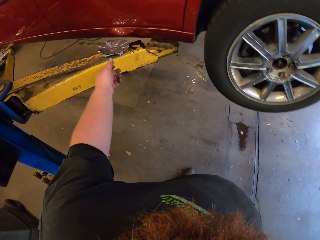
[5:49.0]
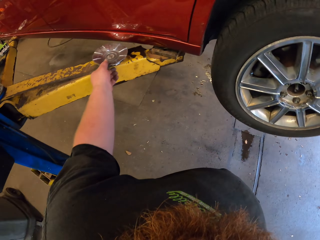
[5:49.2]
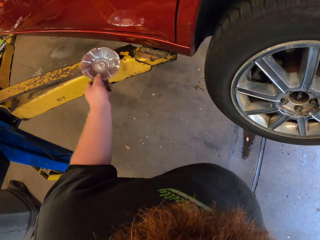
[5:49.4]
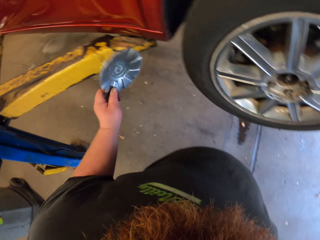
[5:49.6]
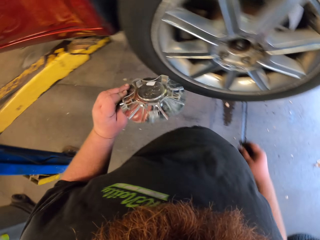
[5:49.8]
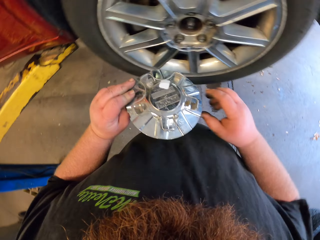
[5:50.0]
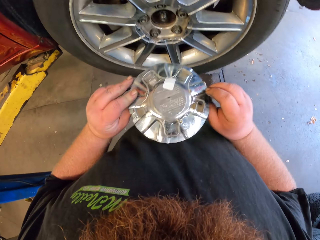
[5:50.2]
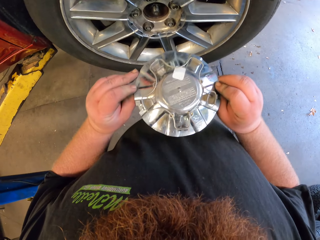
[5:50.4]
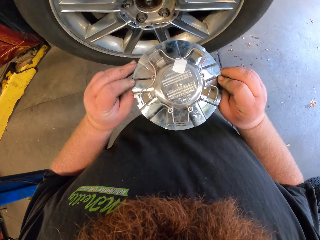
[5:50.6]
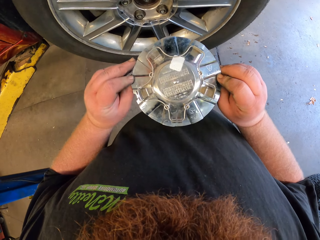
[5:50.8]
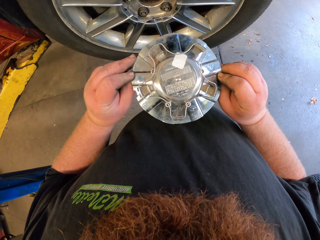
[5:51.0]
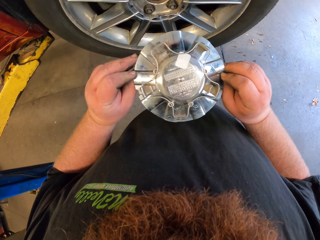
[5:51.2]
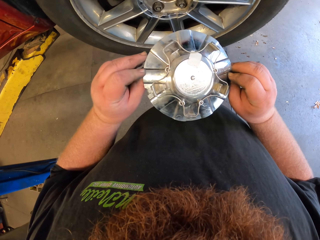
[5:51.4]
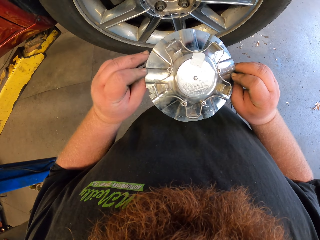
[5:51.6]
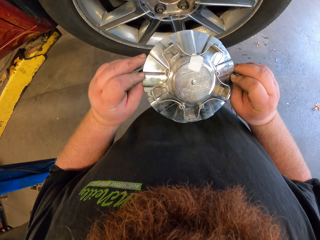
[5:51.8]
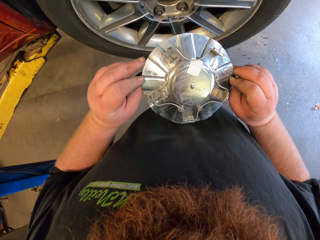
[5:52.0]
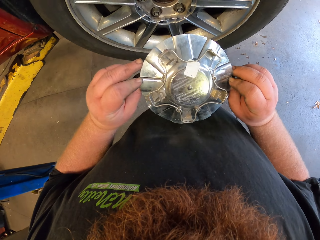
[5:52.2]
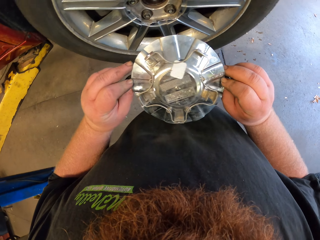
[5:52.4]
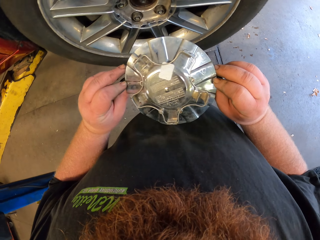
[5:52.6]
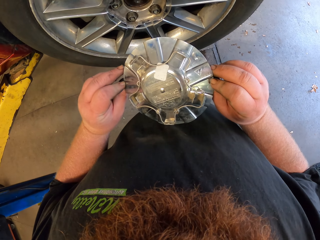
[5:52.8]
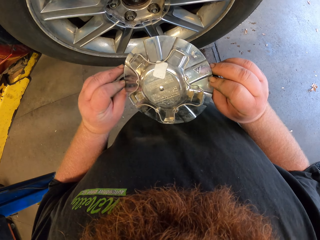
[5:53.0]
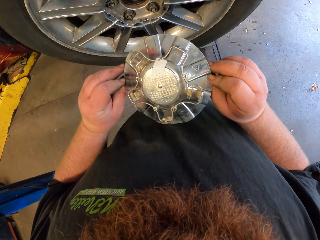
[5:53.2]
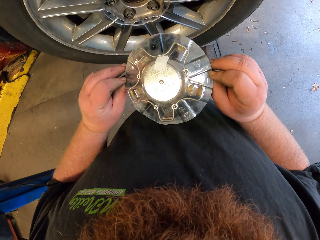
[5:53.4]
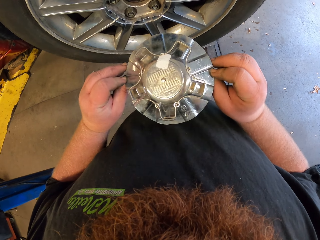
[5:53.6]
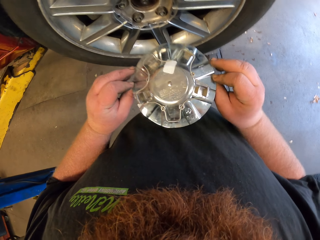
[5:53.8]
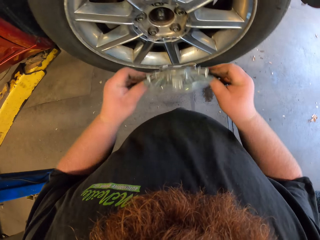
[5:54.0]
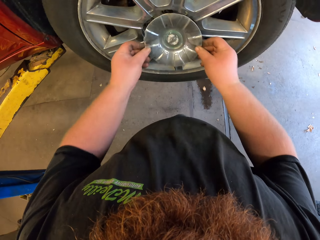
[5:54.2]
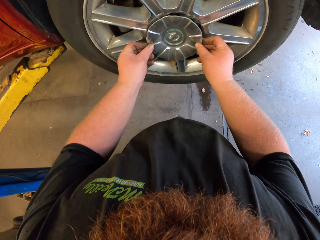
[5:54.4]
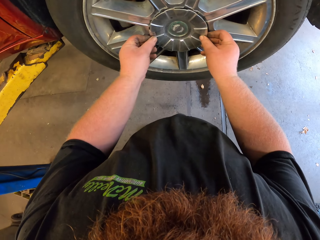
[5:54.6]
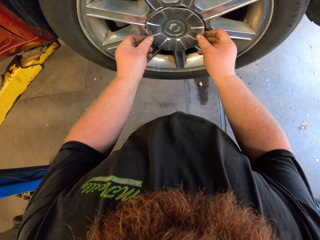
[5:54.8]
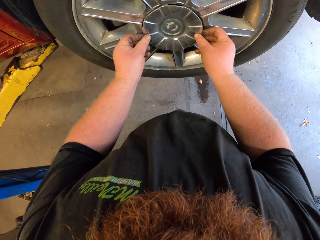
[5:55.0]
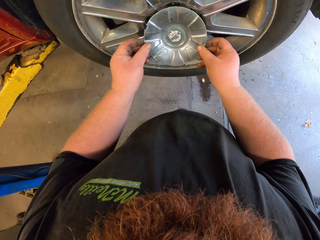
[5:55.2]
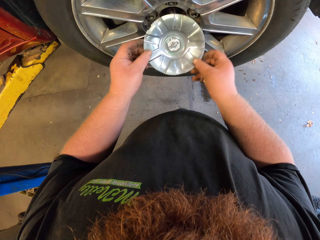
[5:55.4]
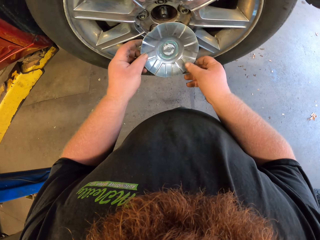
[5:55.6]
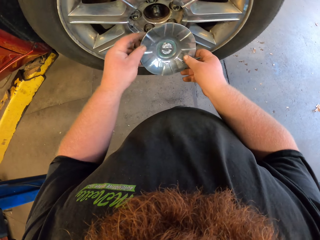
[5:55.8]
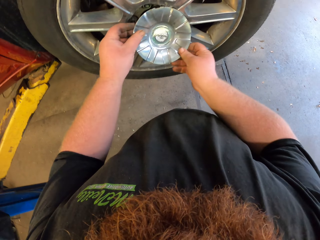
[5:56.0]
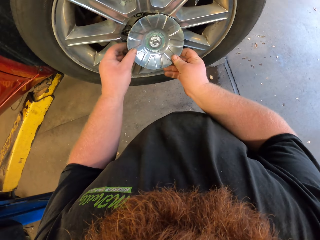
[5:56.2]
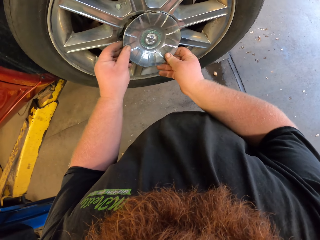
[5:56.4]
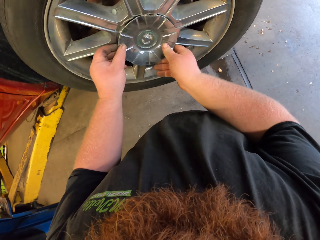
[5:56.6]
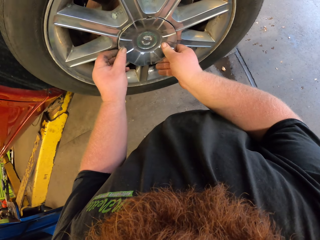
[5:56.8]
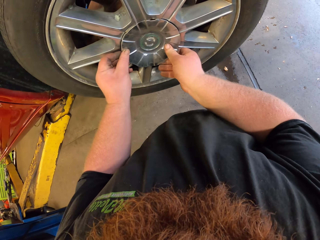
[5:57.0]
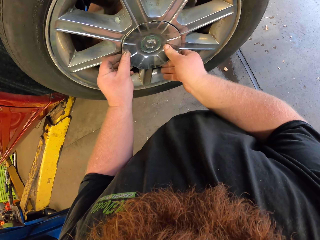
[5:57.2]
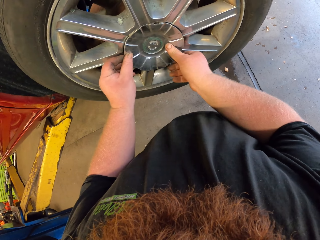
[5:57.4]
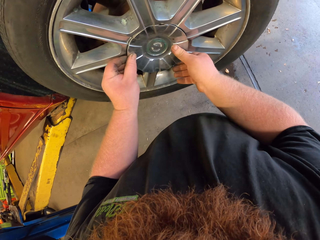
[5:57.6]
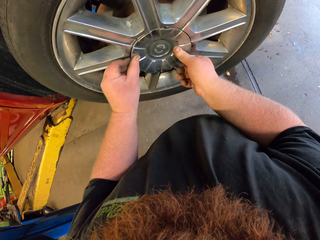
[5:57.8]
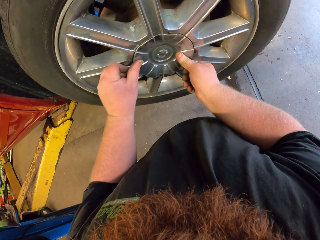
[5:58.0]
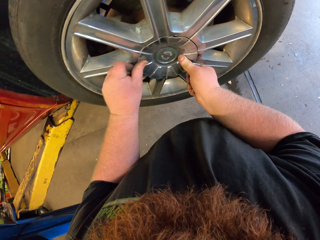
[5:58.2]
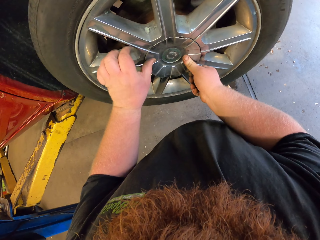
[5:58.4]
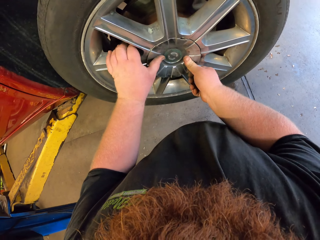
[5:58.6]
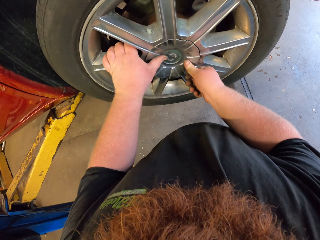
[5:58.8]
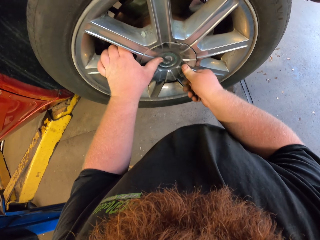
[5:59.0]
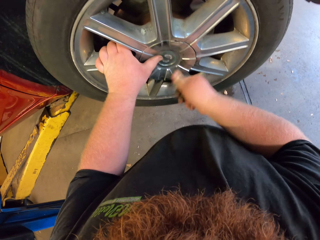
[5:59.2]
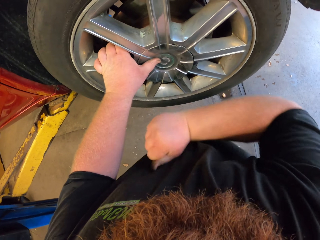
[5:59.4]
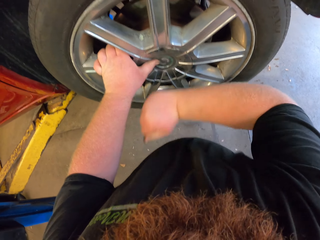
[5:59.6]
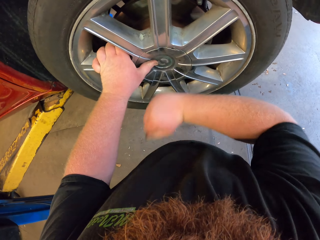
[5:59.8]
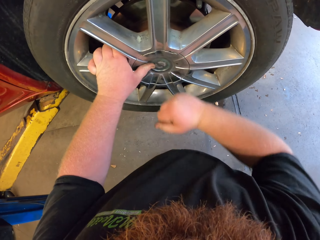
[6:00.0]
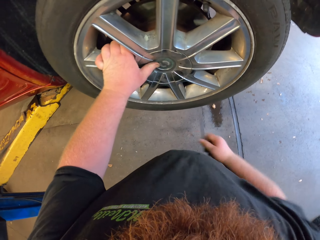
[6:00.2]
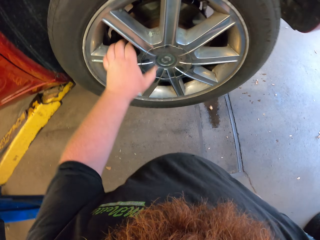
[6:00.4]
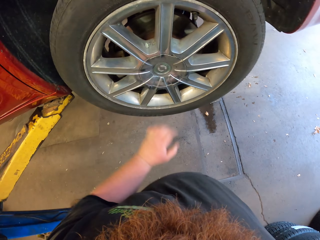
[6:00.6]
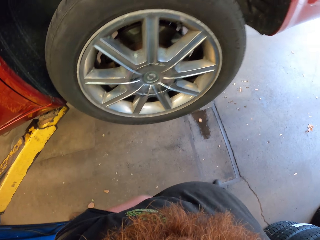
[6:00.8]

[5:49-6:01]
The camera wearer takes something on the metal. They fix something on the tire. They put something on the rim.

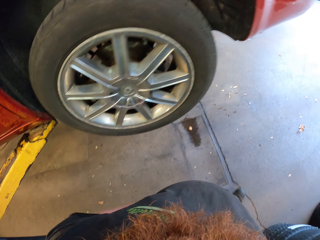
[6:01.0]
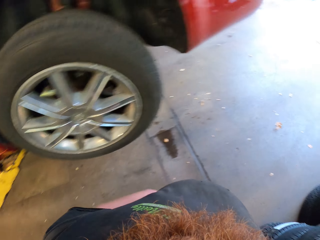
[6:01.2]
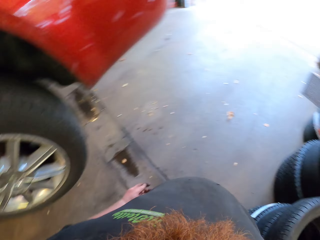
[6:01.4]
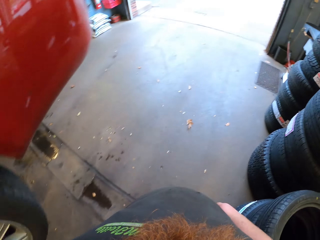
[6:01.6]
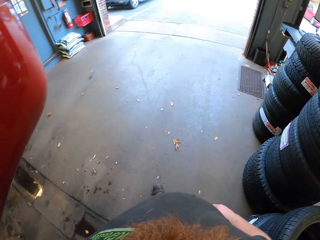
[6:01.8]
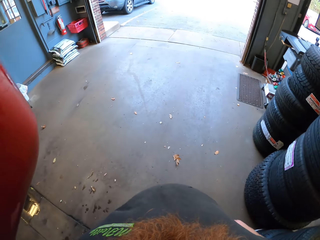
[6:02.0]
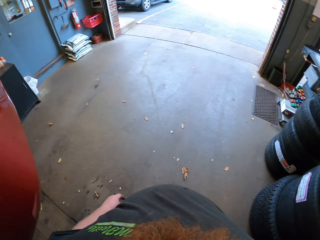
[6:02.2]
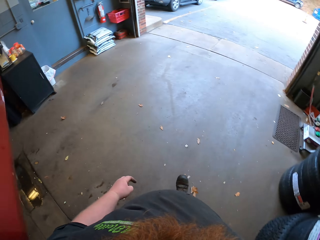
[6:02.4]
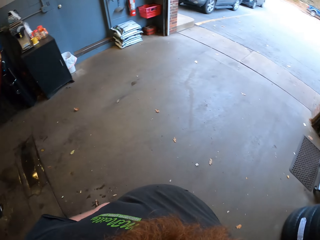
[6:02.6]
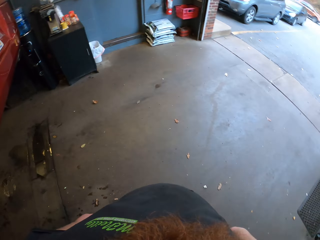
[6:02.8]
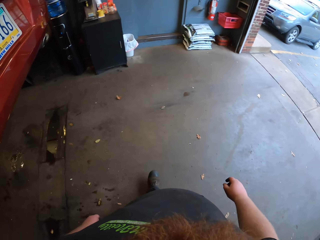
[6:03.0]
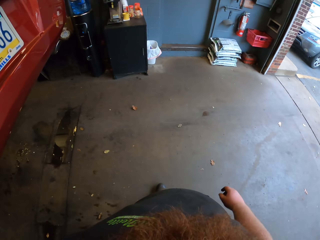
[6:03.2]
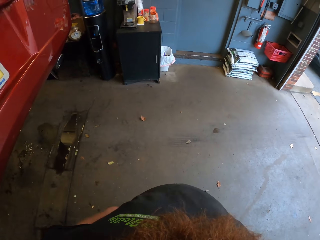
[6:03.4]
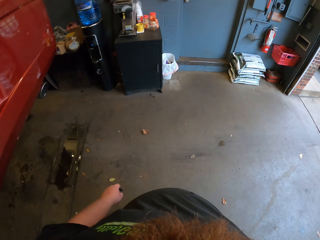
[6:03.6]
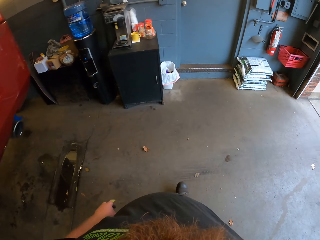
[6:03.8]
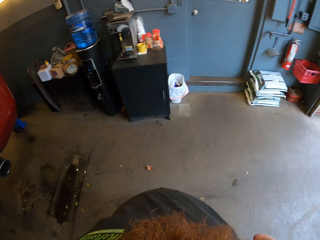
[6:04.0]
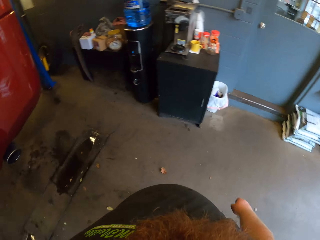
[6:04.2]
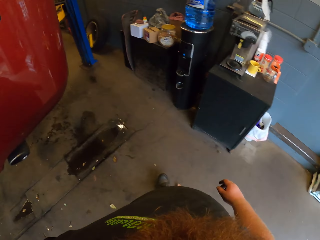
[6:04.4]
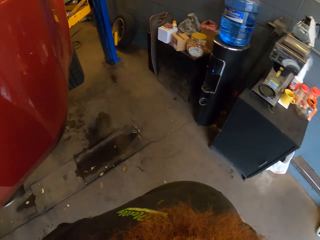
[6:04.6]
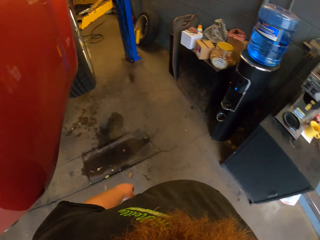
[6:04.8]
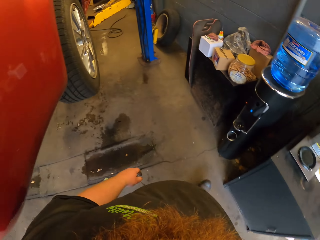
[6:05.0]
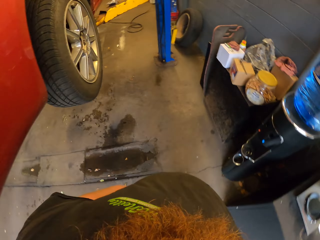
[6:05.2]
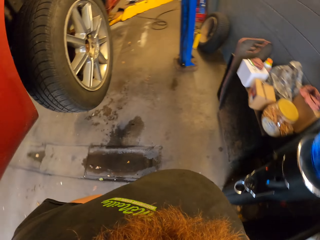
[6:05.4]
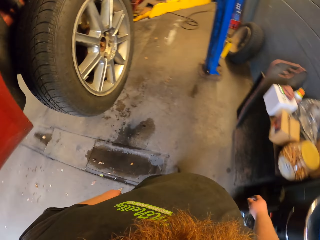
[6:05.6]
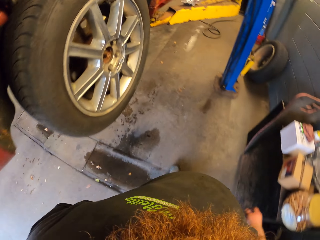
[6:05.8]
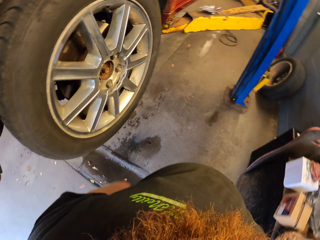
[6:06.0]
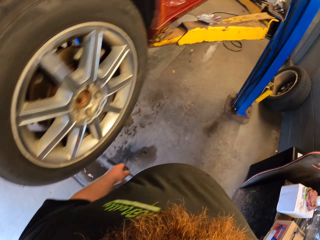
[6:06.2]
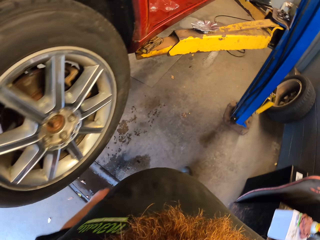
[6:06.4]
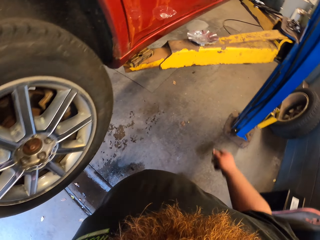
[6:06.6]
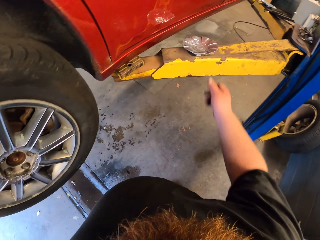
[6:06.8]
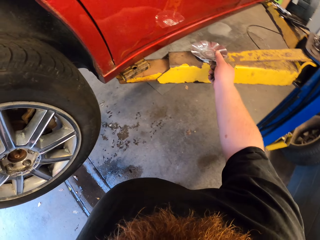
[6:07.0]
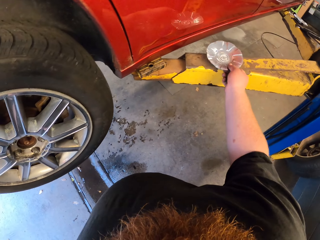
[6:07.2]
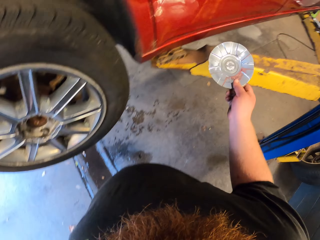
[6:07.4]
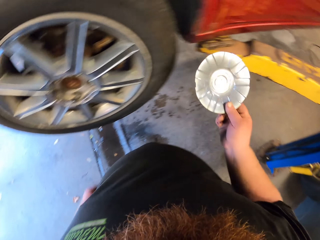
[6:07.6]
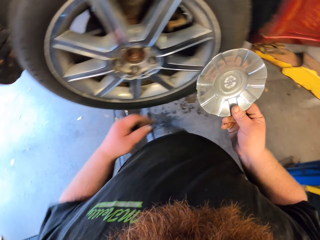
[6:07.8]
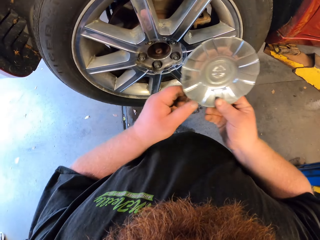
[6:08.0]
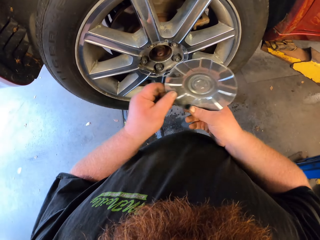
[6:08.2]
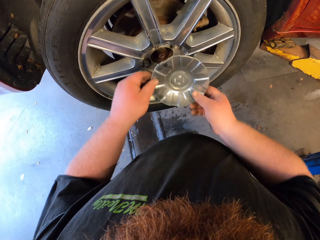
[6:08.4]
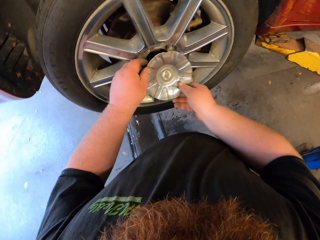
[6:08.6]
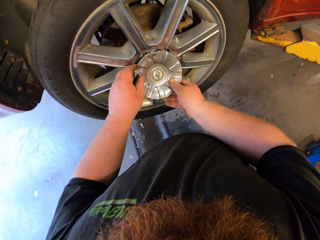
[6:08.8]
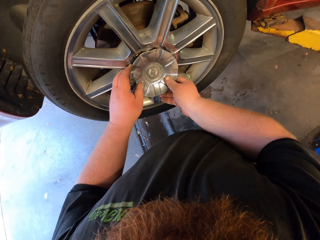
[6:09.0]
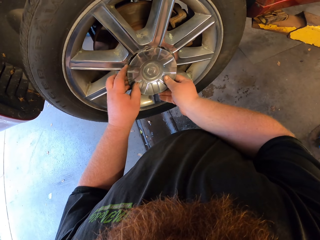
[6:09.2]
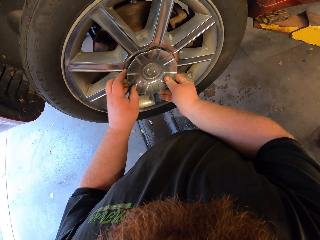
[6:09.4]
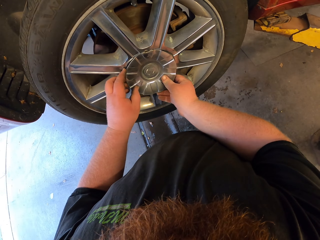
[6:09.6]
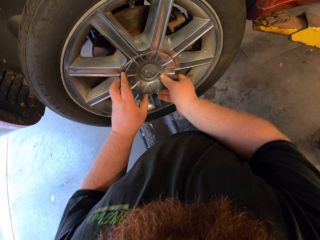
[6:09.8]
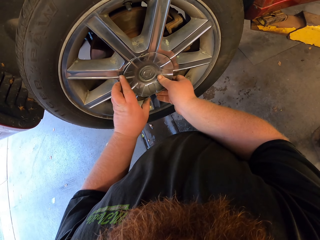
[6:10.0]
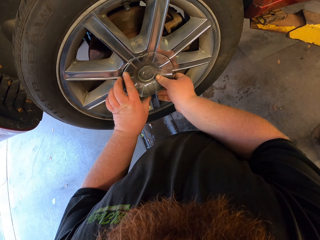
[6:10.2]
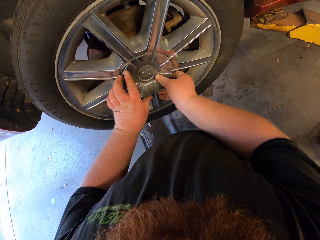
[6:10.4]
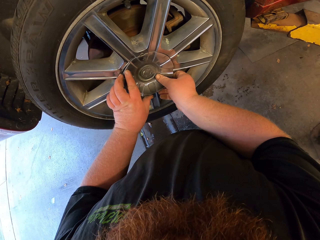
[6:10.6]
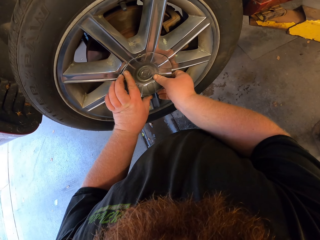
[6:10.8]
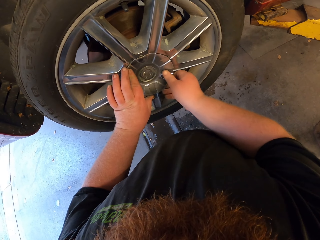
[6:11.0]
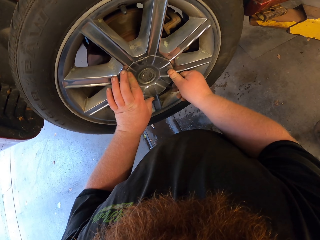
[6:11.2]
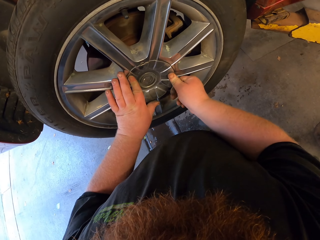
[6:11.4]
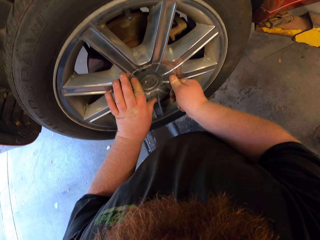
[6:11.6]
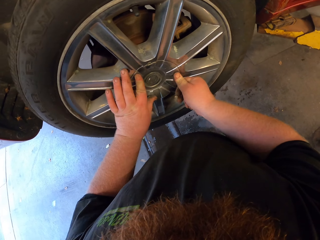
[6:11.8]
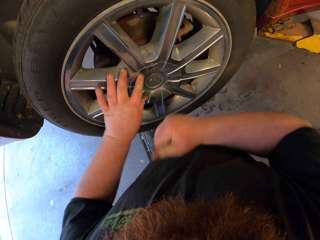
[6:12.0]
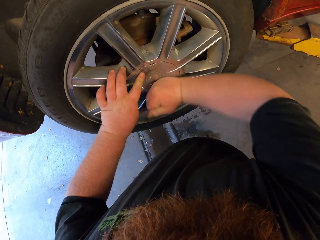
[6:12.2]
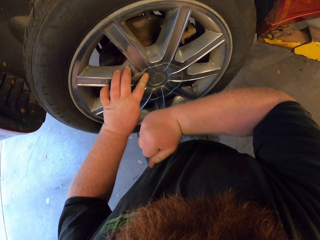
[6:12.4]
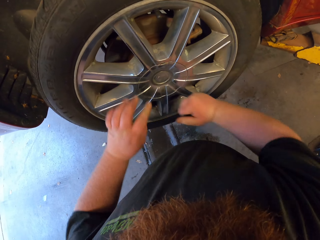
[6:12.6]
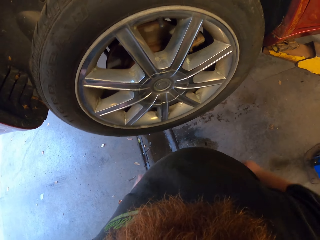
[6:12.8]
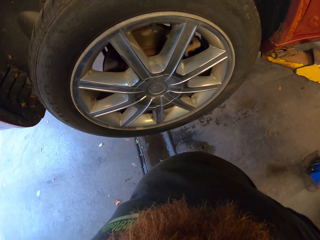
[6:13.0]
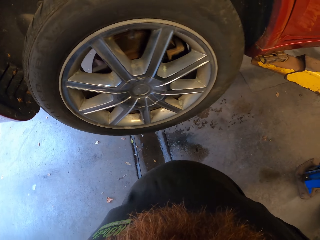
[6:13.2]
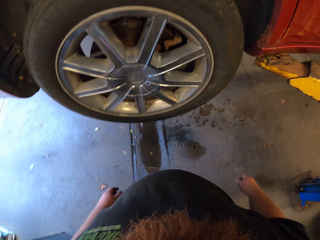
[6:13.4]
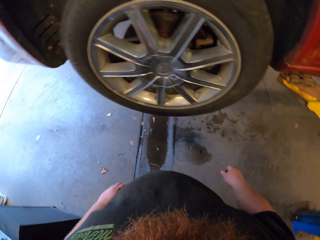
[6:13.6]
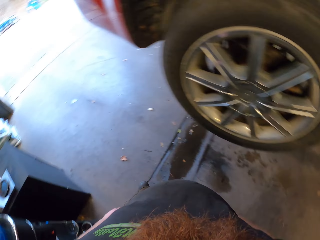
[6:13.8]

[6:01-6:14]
The camera wearer moves around the garage. They take something on the metal. They put something in the rim.
